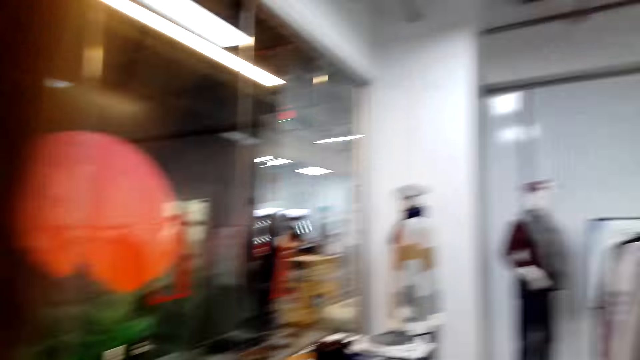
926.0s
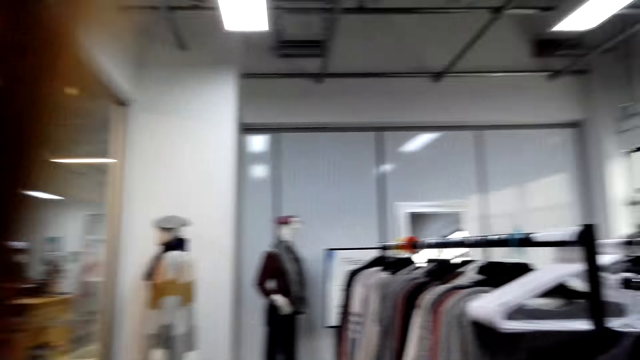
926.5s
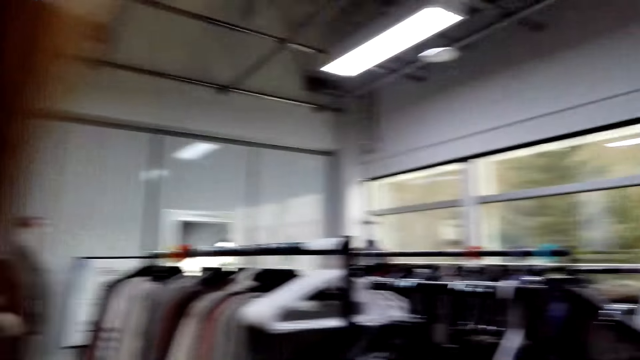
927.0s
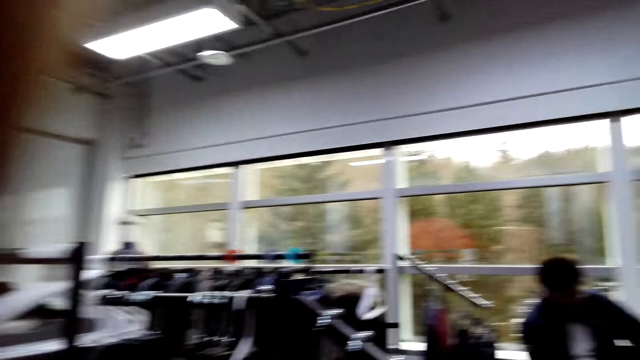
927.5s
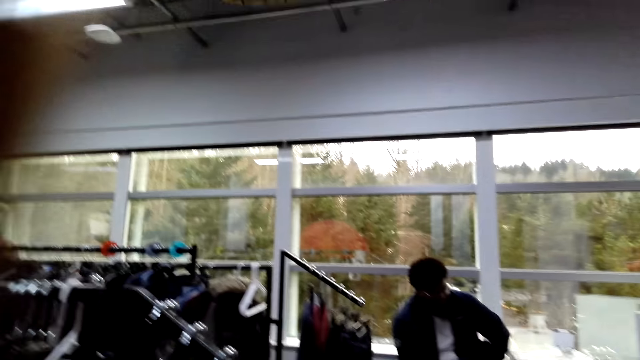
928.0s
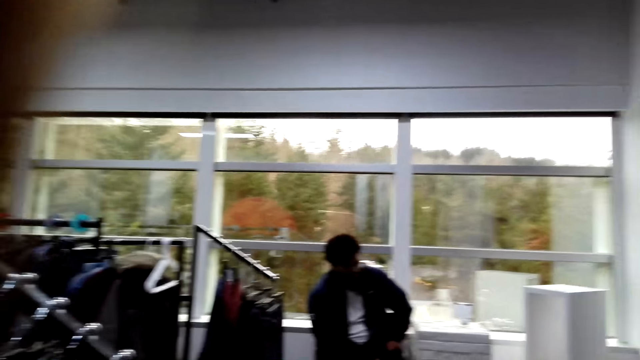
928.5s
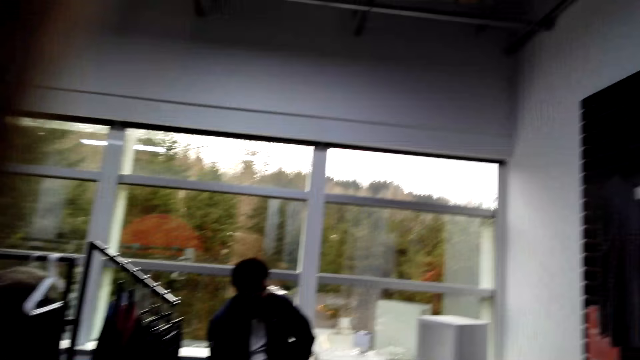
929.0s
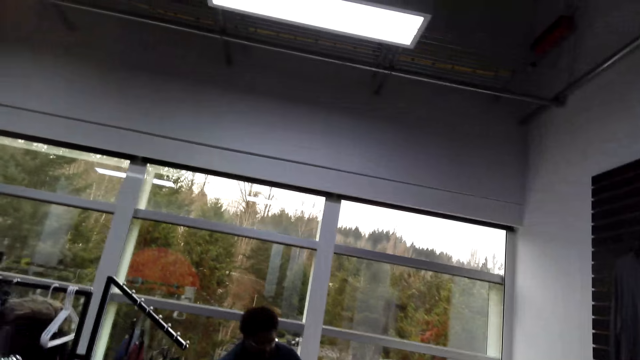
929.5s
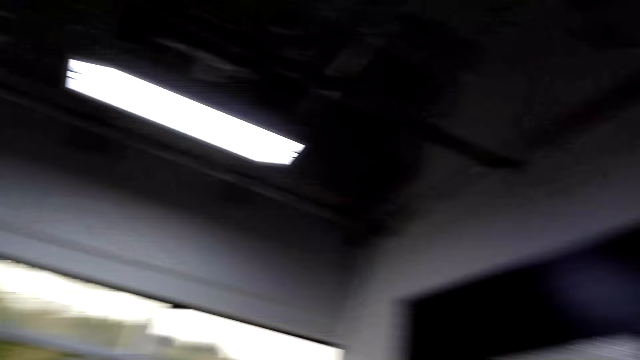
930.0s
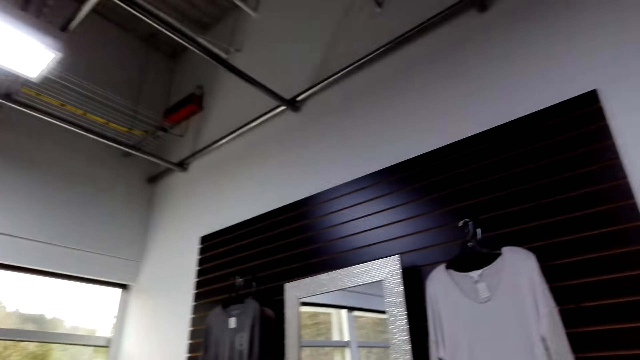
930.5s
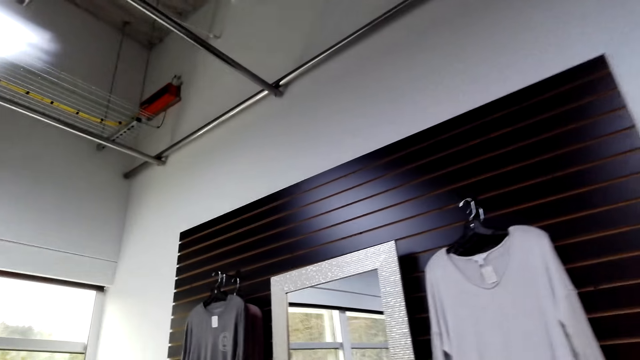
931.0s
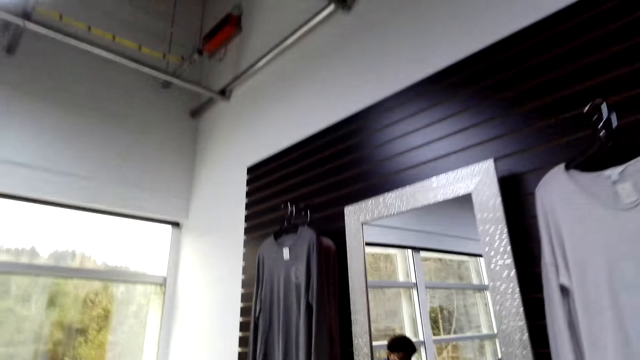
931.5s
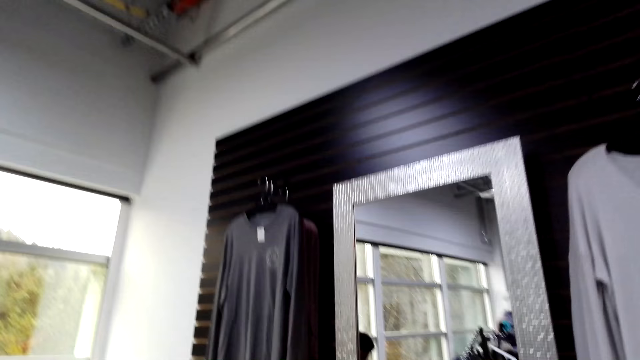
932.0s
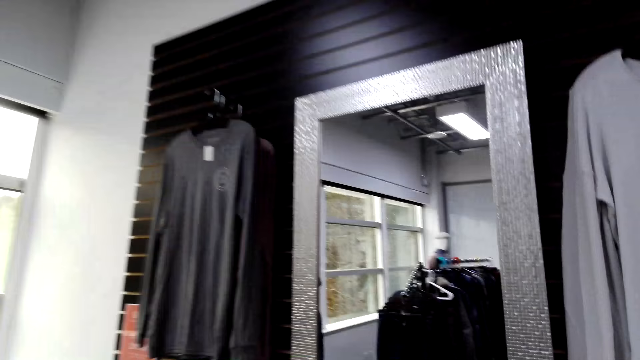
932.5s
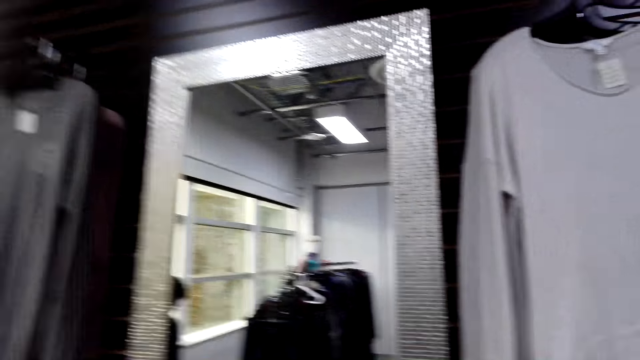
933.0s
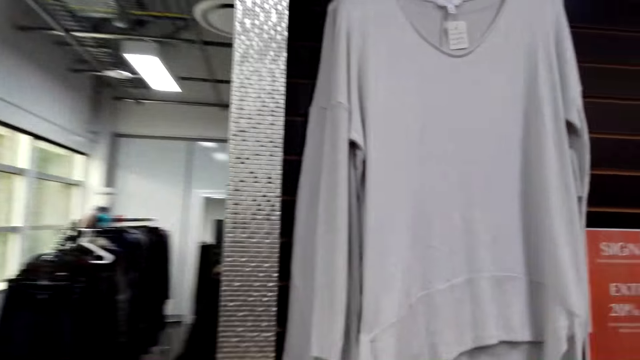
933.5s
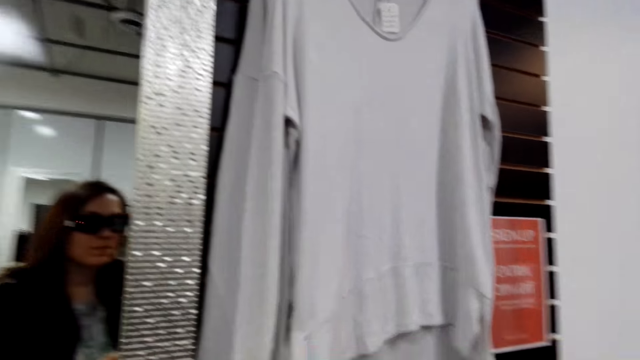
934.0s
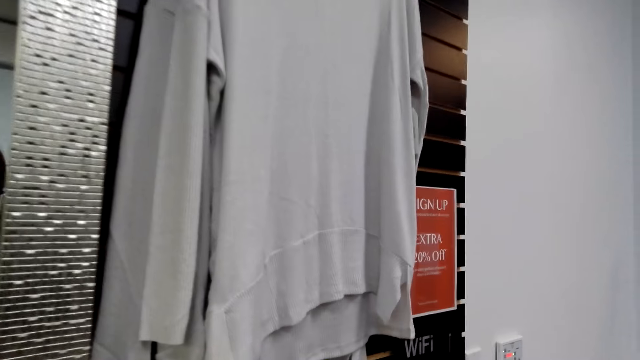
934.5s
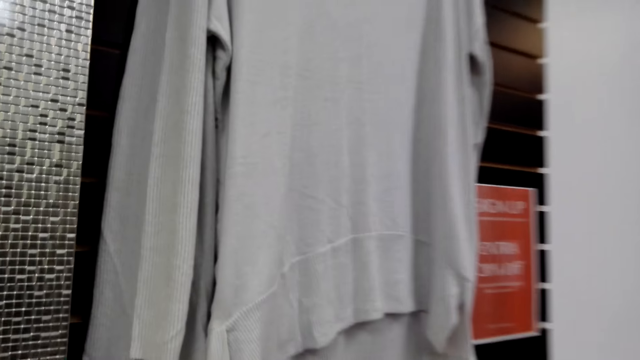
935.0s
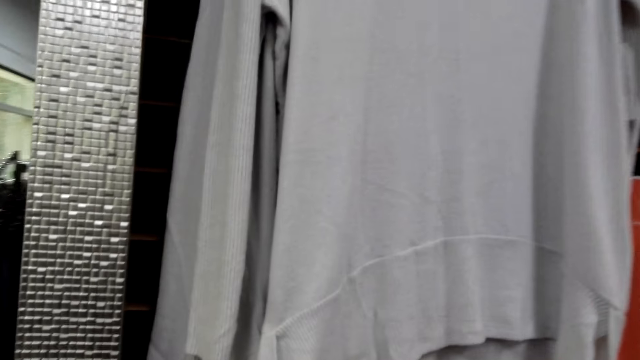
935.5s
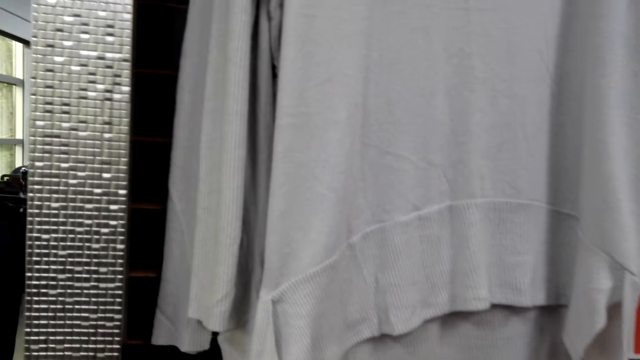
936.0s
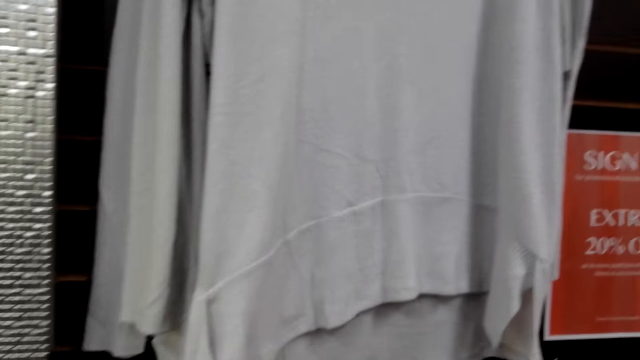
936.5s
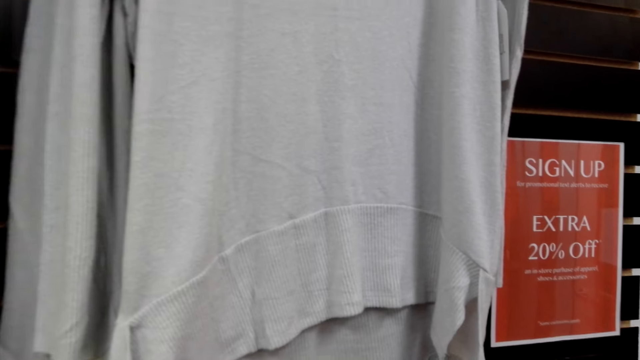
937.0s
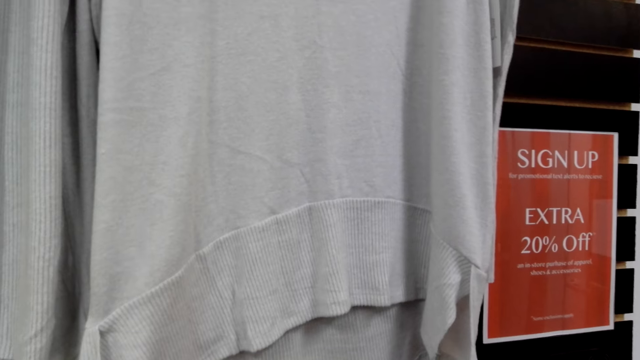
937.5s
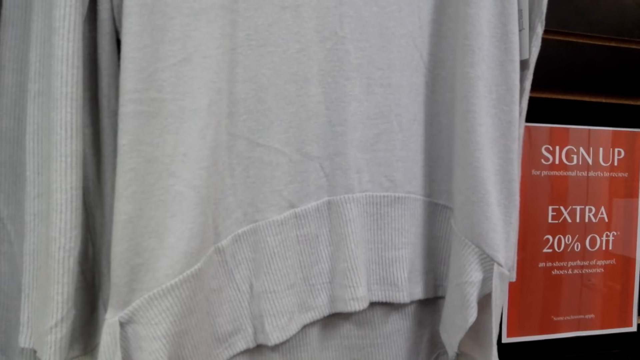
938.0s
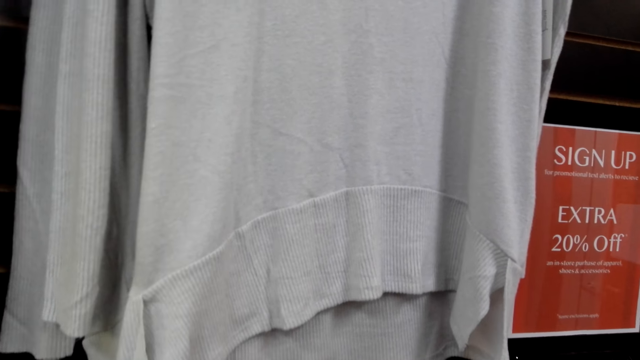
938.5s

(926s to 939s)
A man speaks to the camera wearer. The camera wearer speaks to the man. They walk in the clothes store. The man speaks to the camera wearer. The camera wearer speaks to the man. They walk in the clothes store. The man speaks to the camera wearer.

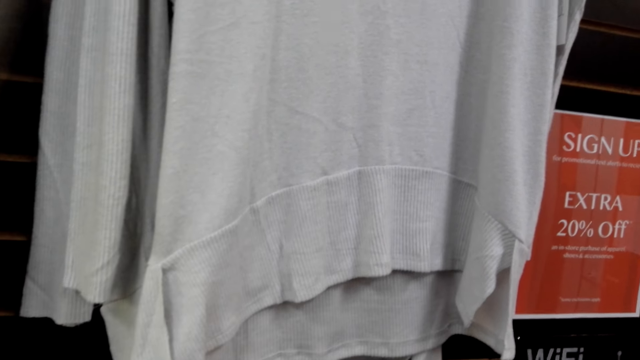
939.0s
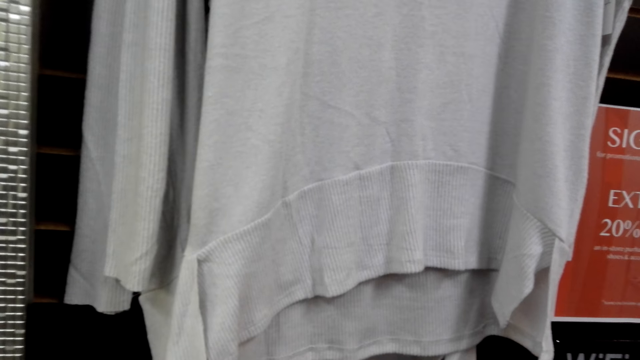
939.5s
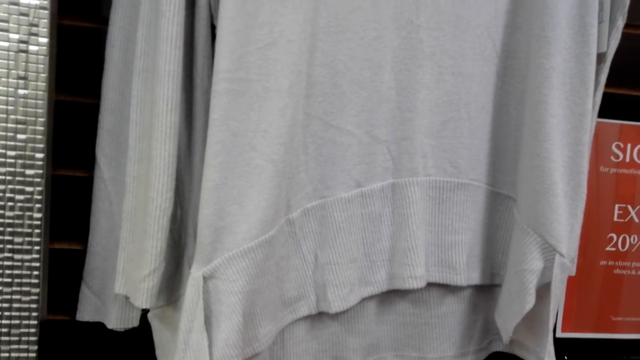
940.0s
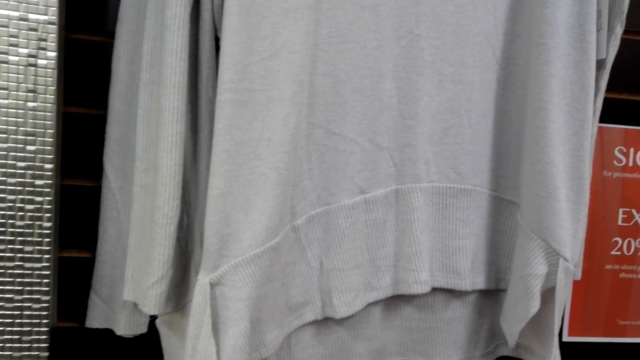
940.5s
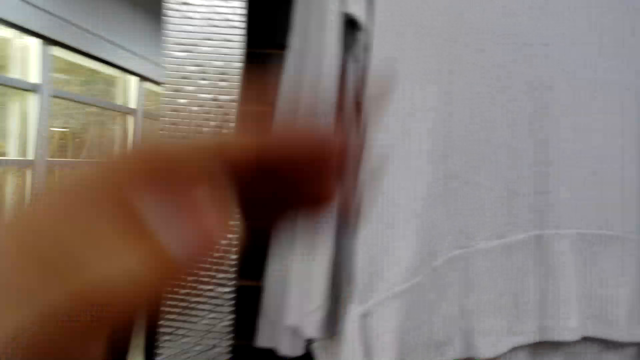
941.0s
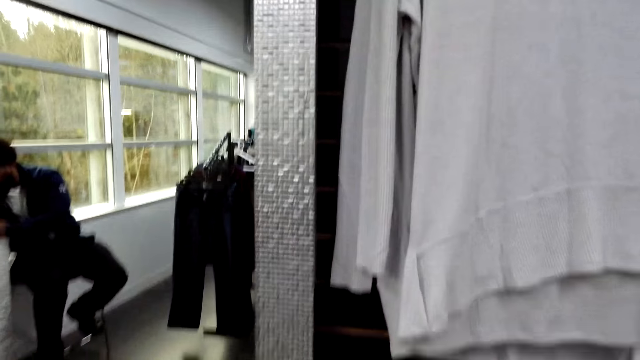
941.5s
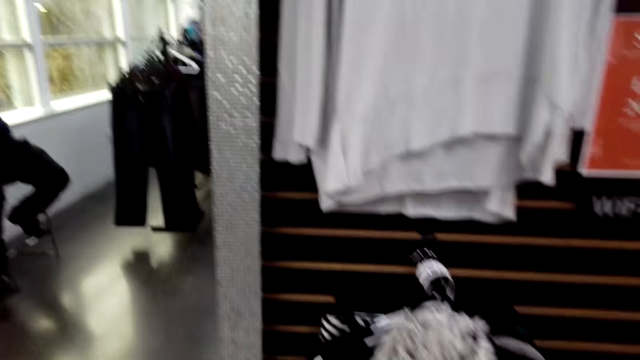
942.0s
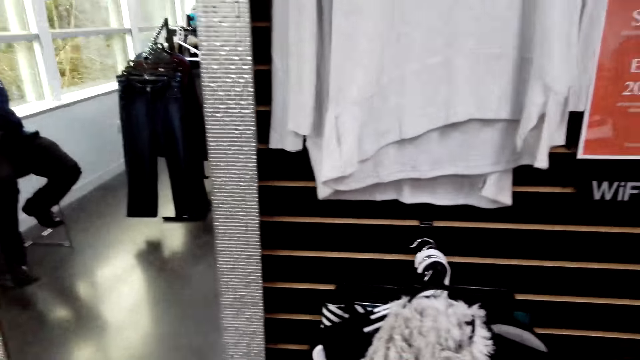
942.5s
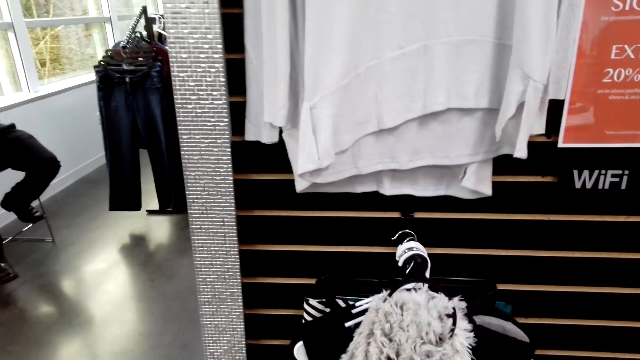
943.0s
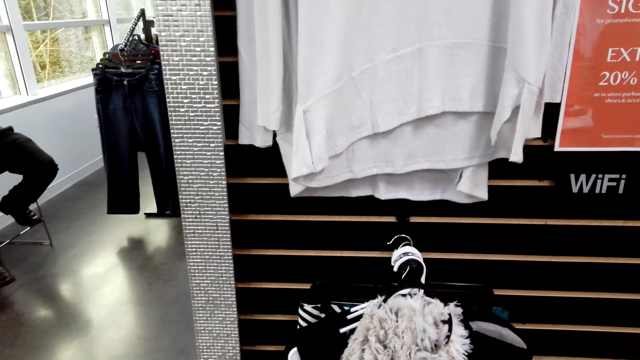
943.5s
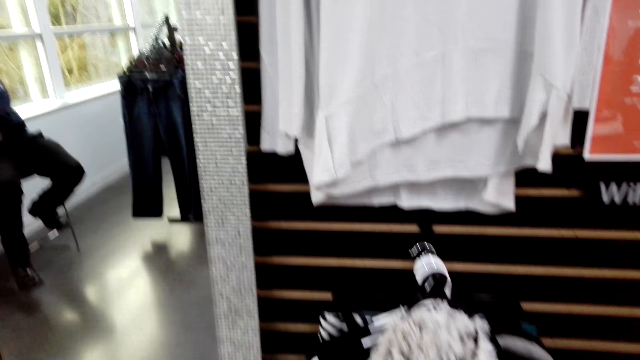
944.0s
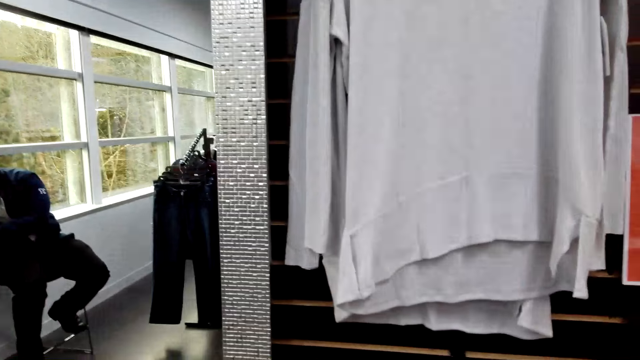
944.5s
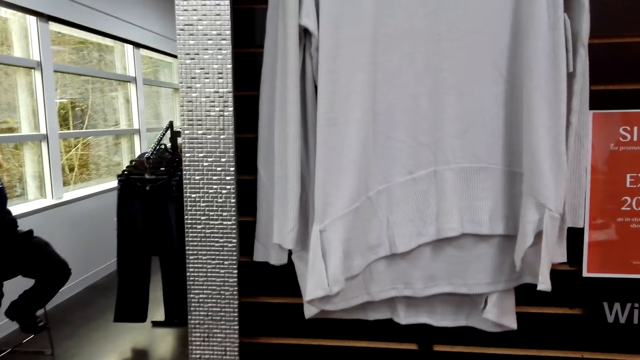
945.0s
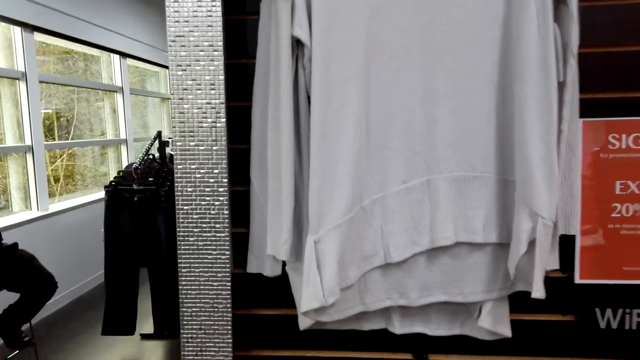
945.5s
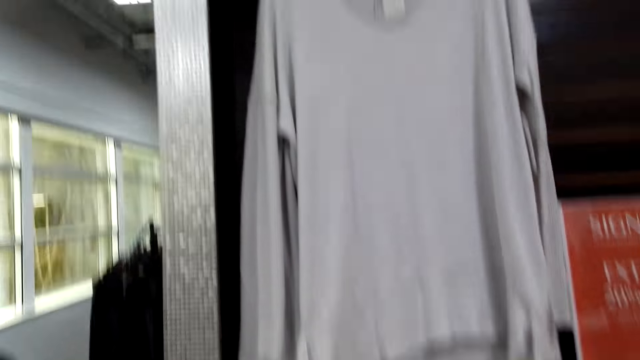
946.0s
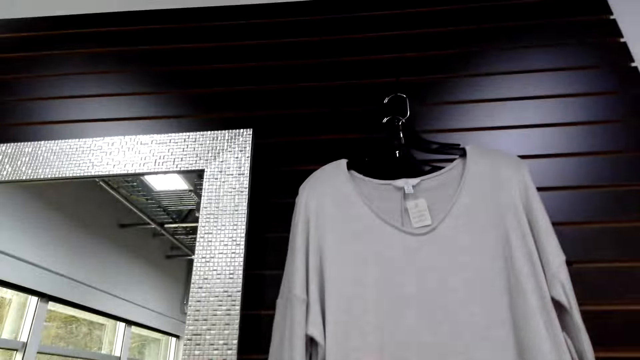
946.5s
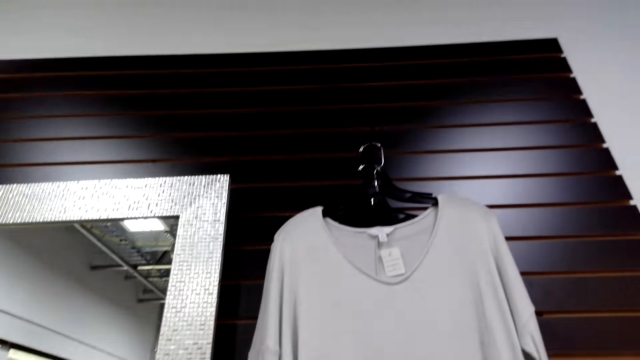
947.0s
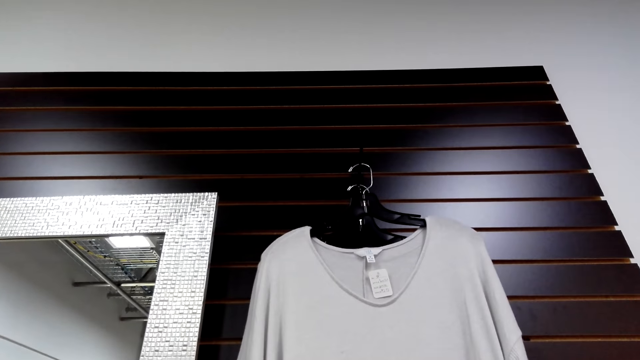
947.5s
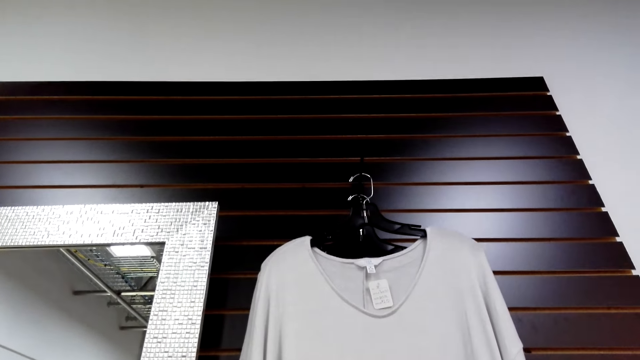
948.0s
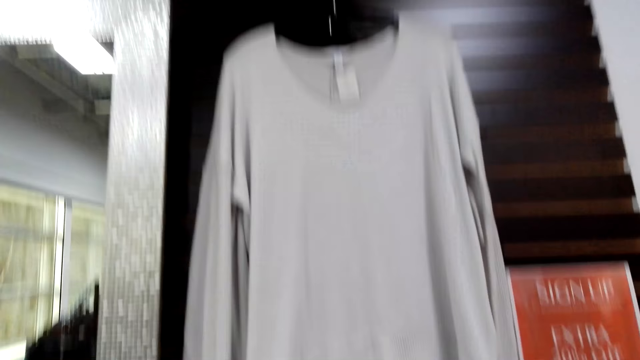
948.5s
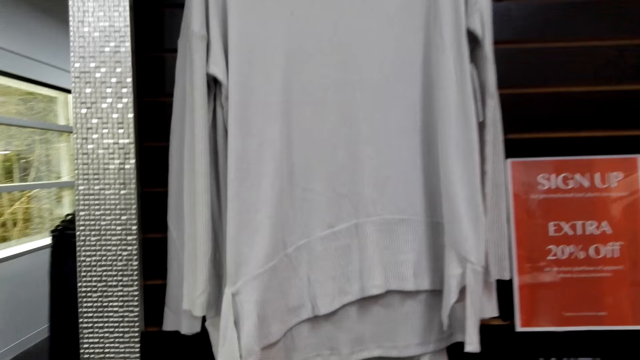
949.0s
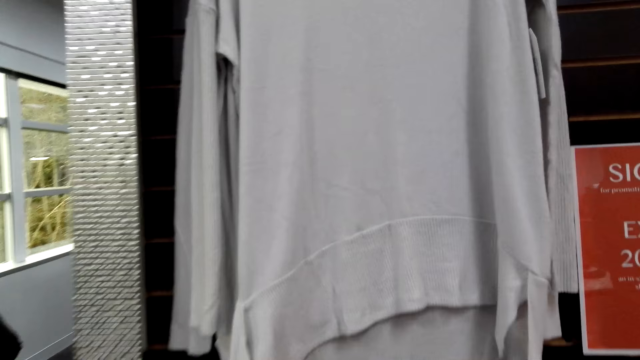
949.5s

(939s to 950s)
The camera wearer looks around. She breathes heavily and raises her hand. She speaks to a man. The man speaks to the camera wearer.
